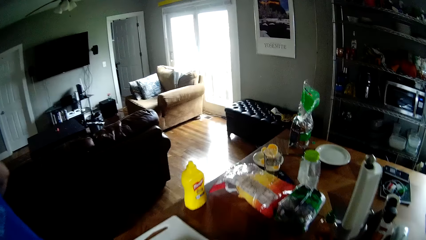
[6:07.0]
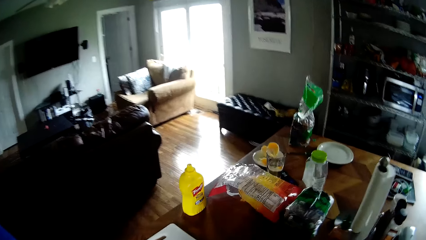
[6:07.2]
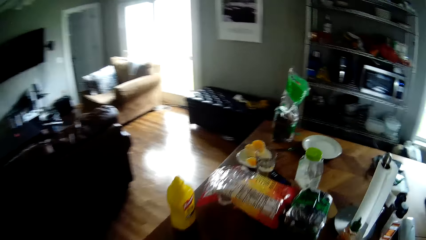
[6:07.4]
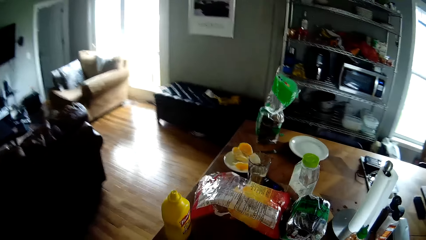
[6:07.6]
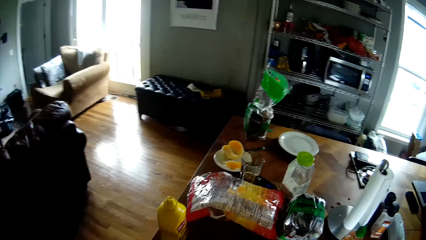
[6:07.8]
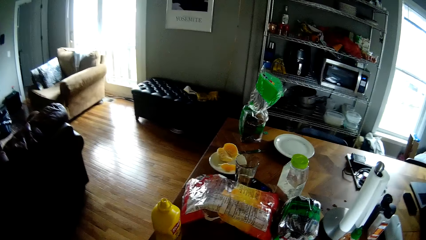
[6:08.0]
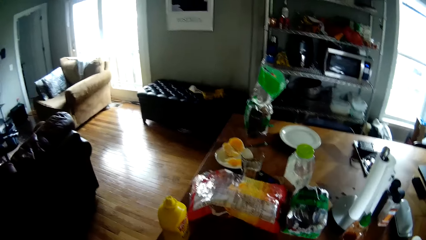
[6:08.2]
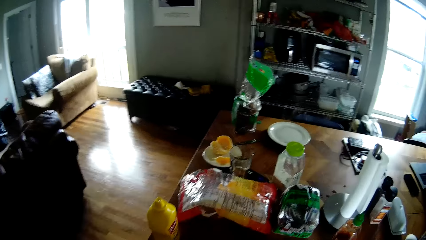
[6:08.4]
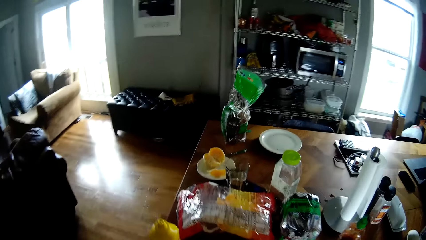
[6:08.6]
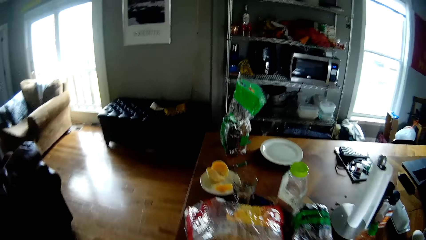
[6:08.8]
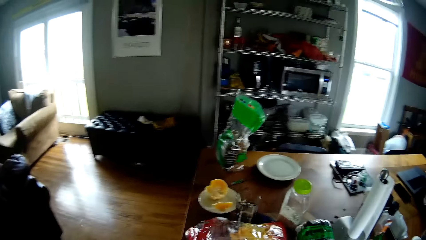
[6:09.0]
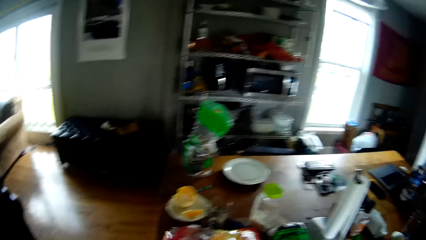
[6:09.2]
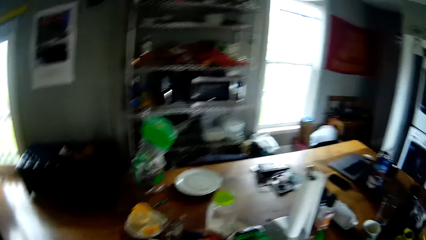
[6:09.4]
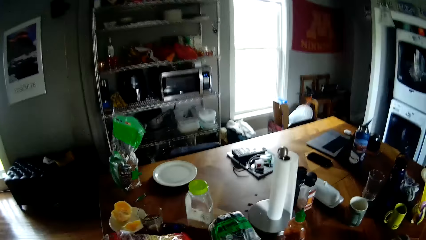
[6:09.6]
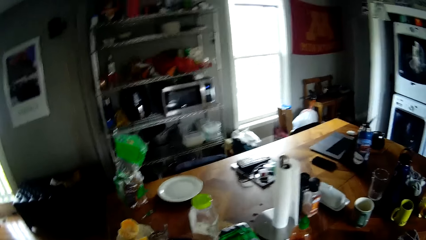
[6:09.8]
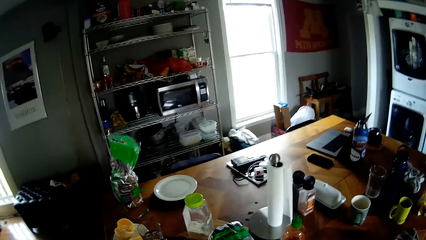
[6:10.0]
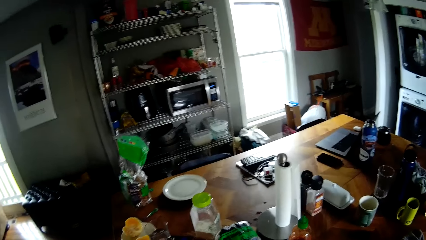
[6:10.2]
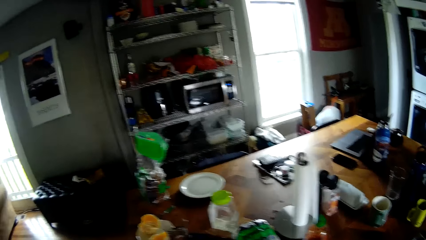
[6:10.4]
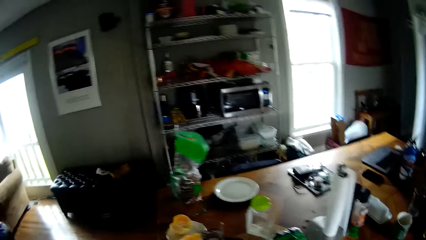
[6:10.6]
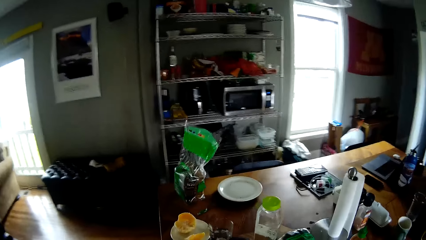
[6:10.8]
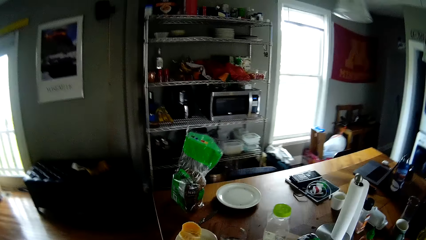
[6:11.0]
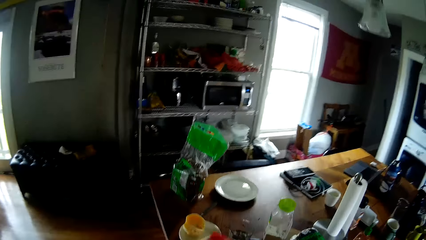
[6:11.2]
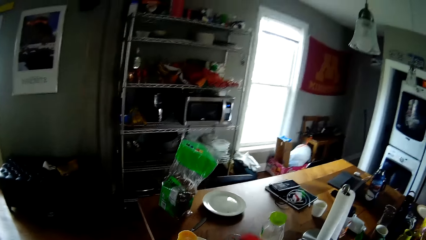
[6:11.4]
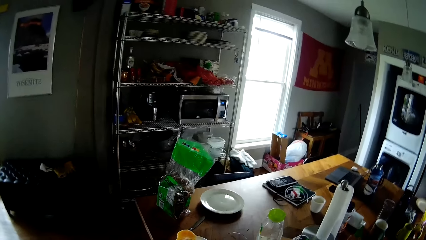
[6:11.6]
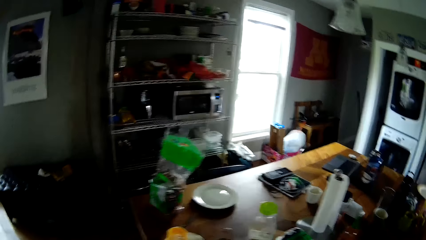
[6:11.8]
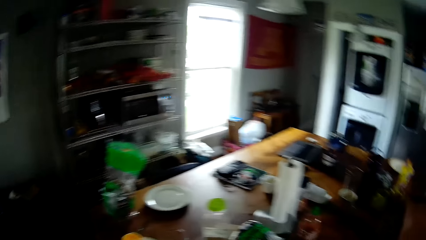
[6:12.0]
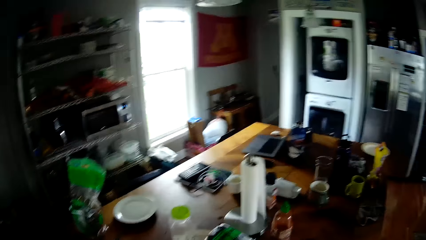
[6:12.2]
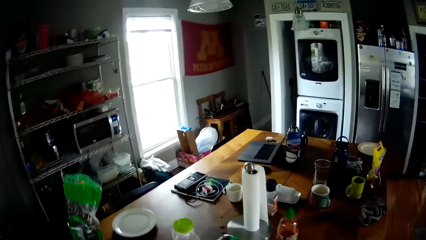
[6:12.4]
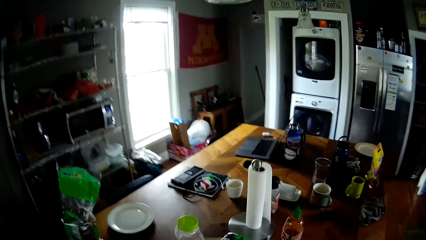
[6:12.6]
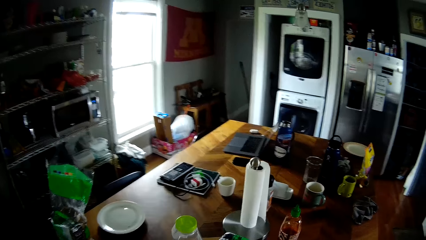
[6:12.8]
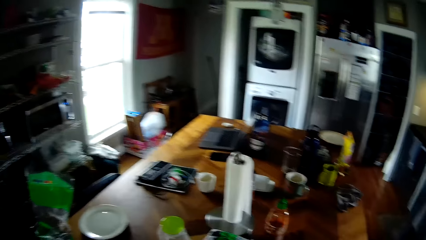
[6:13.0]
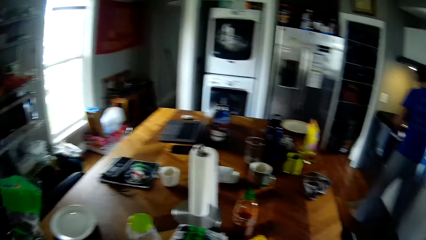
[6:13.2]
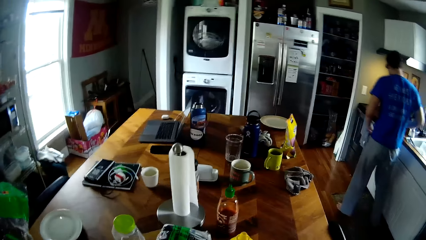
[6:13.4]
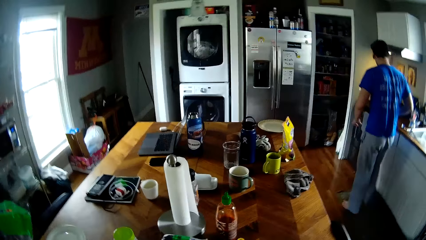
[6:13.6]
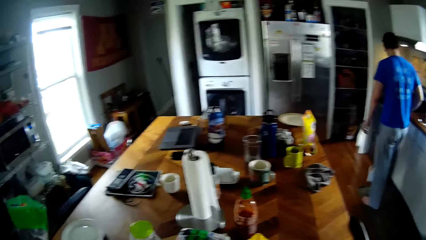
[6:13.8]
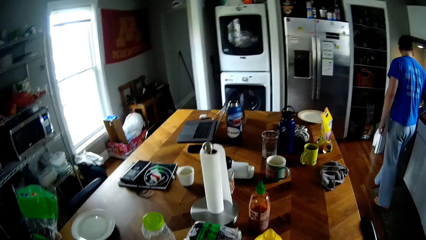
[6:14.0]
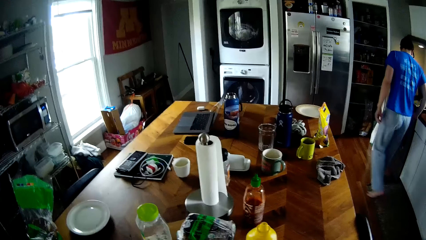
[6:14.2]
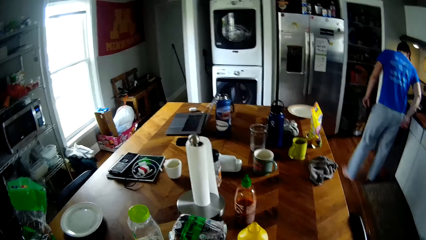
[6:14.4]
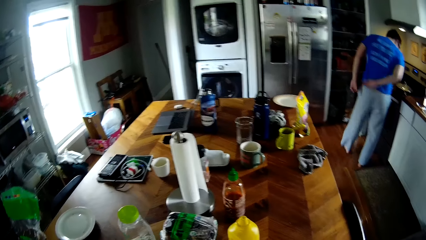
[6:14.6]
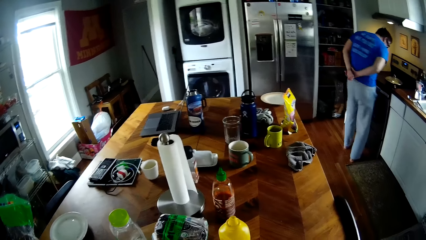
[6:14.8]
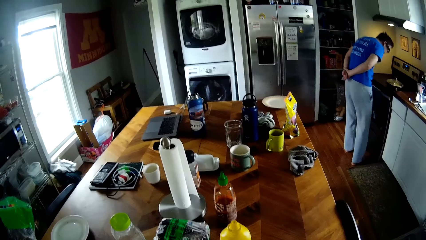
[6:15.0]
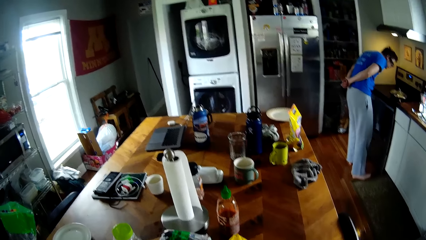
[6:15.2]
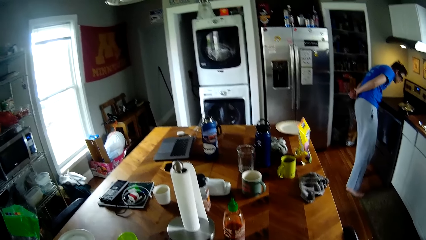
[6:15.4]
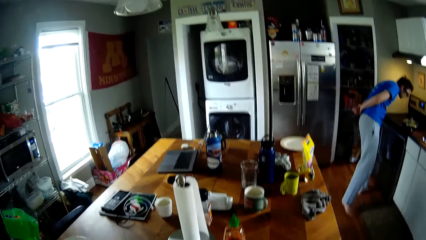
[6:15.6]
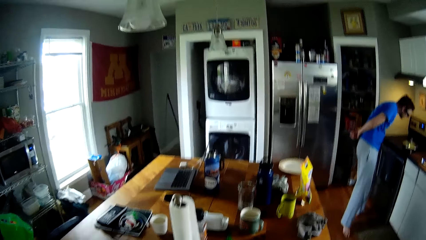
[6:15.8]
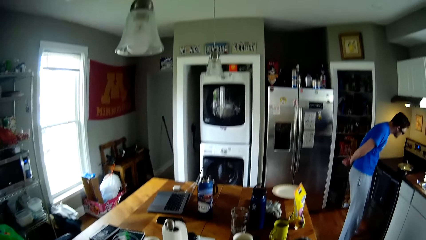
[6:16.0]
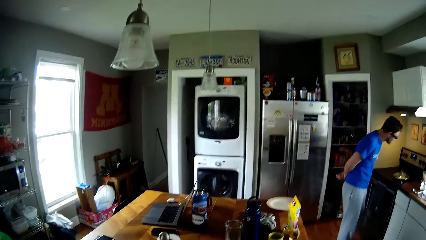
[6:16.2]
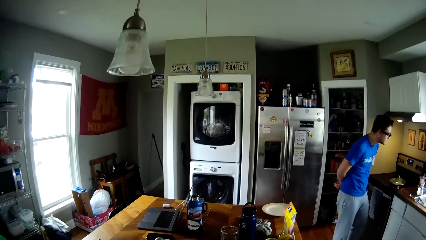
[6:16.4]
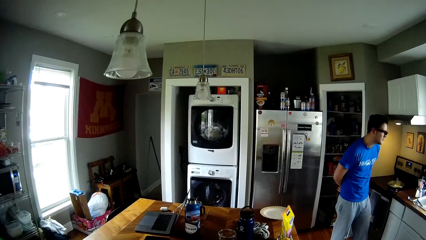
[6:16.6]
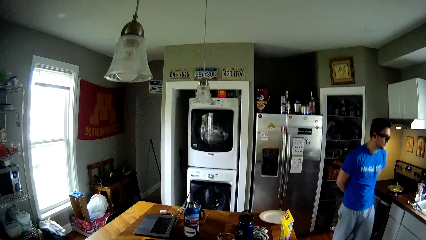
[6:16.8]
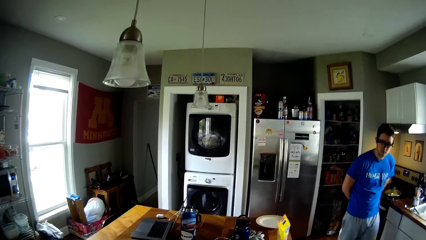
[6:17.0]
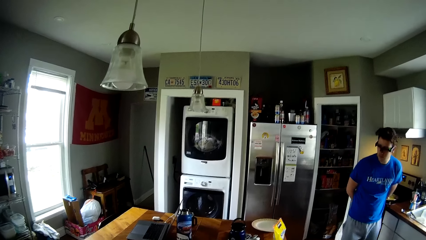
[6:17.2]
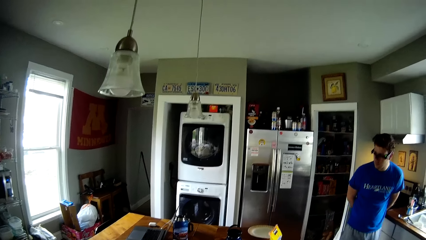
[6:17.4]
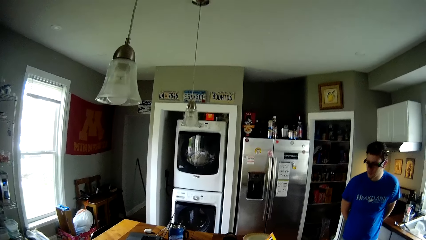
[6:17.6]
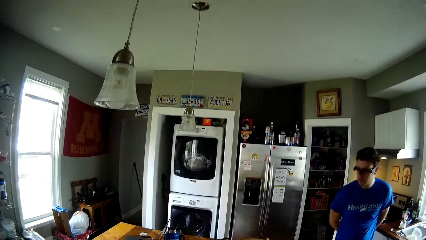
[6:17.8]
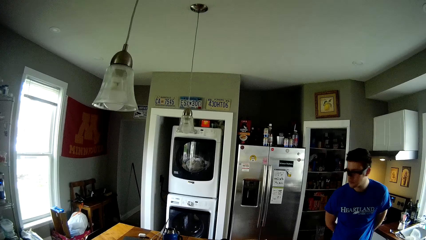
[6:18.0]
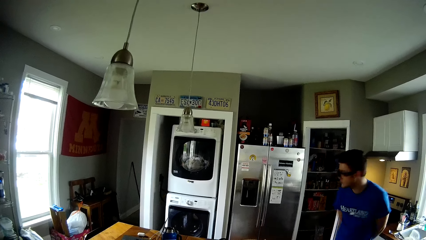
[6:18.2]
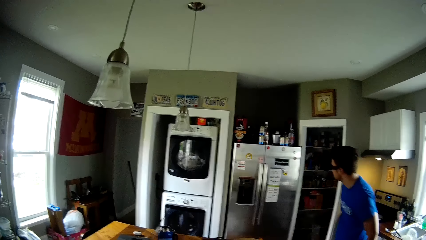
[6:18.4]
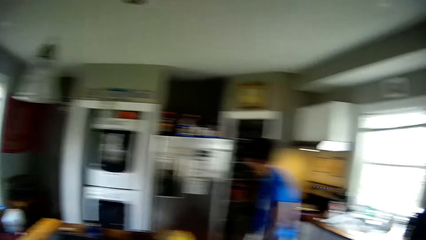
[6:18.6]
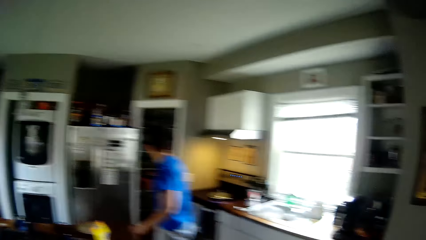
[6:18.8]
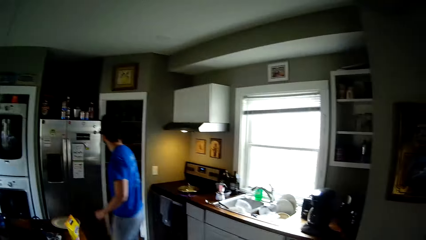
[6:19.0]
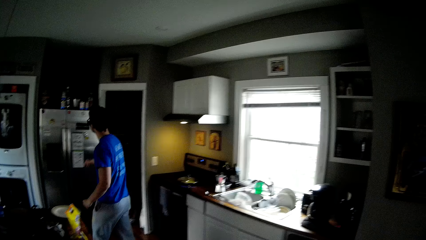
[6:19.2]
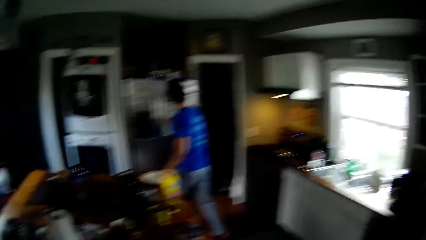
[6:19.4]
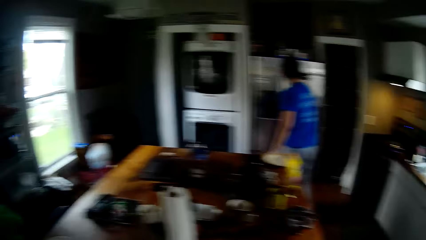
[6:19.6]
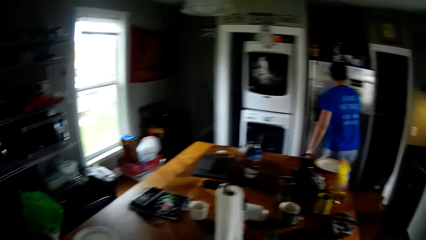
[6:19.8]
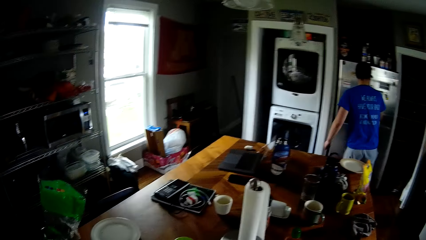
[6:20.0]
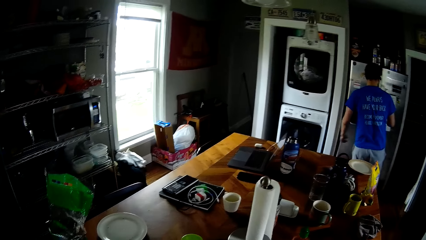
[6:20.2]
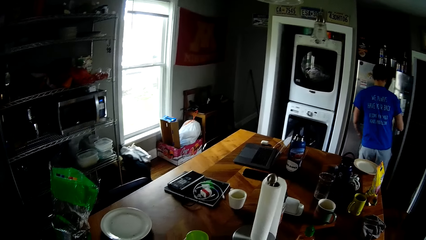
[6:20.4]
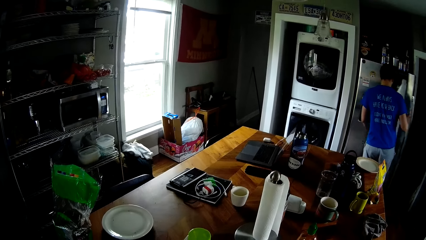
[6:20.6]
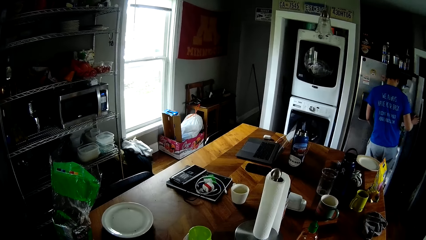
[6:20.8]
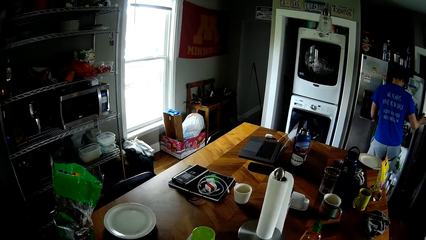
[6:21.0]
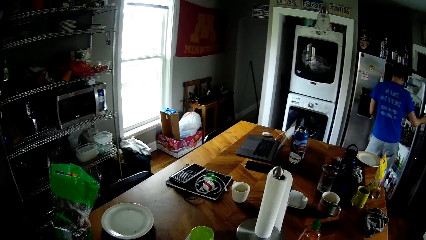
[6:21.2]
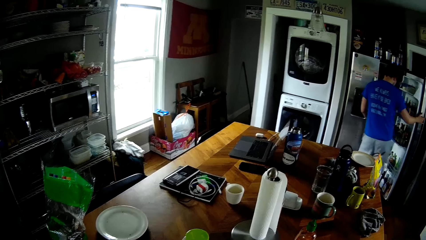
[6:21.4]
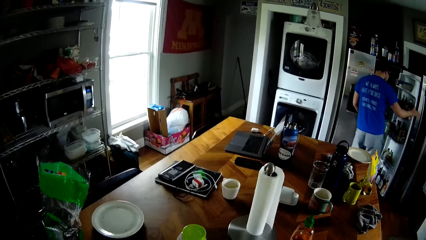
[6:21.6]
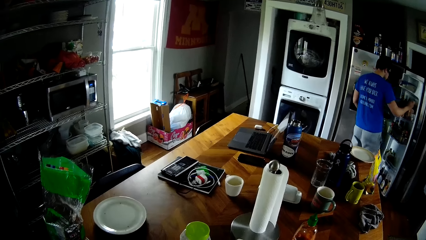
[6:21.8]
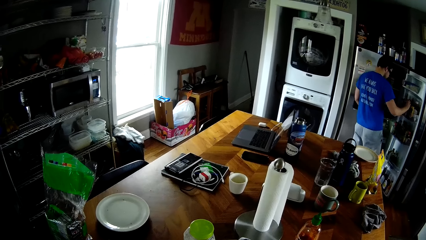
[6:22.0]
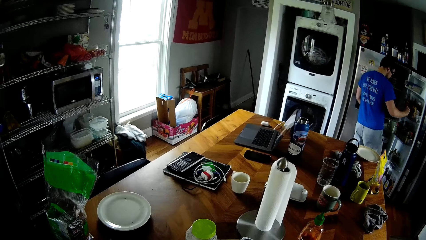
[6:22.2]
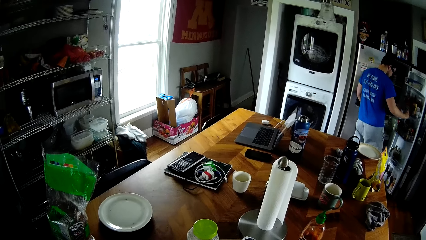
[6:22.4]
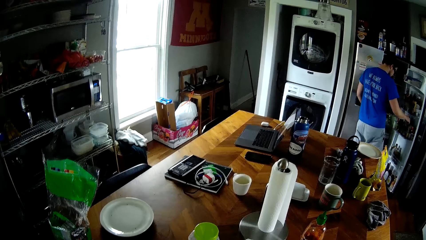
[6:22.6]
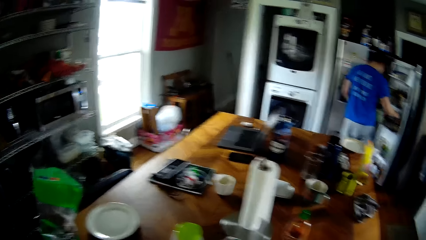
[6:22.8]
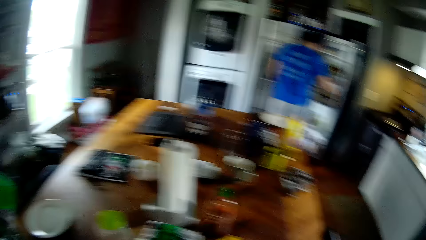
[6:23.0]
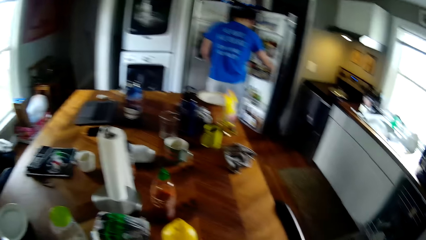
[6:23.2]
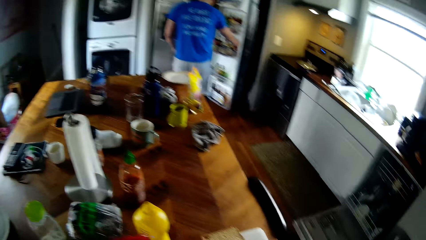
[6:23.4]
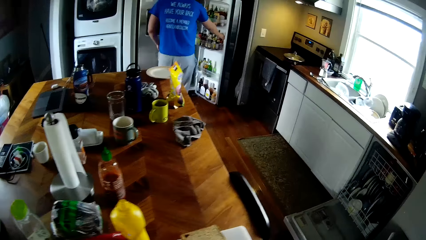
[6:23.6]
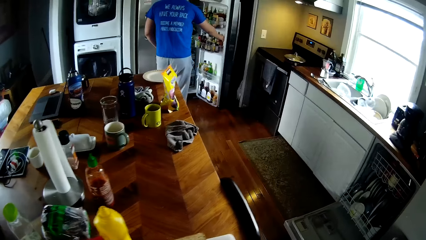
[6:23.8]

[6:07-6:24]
The camera wearer picks up a pack from the table. The man looks at a cooking stove and opens the refrigerator with his right hand.
